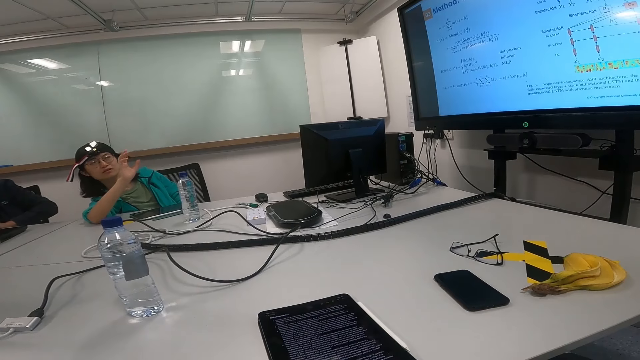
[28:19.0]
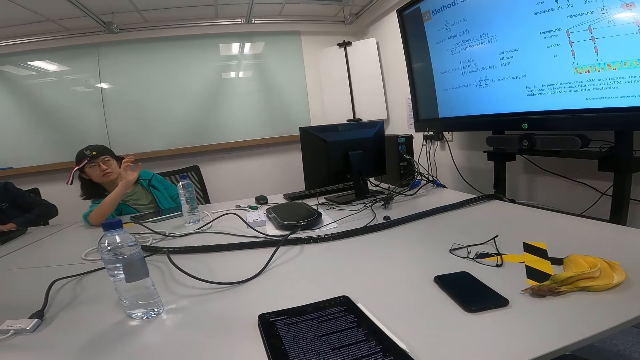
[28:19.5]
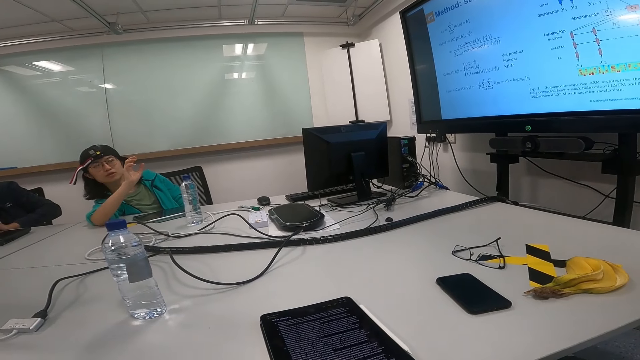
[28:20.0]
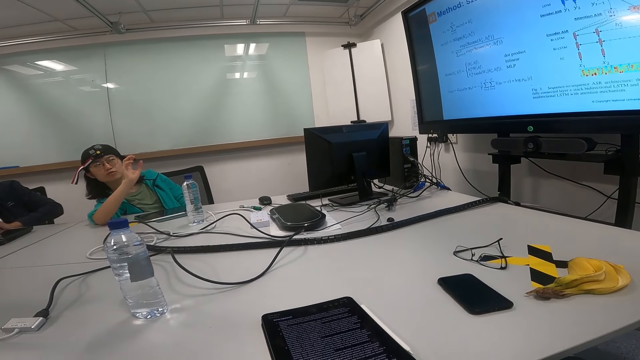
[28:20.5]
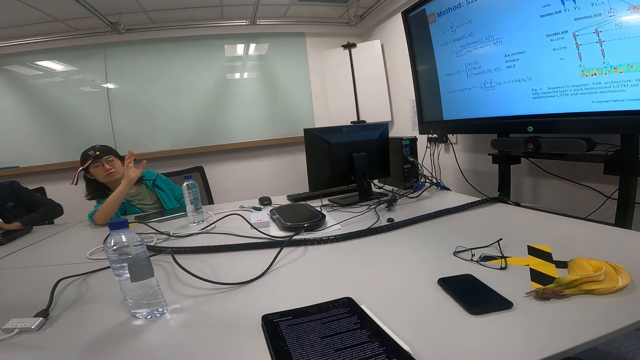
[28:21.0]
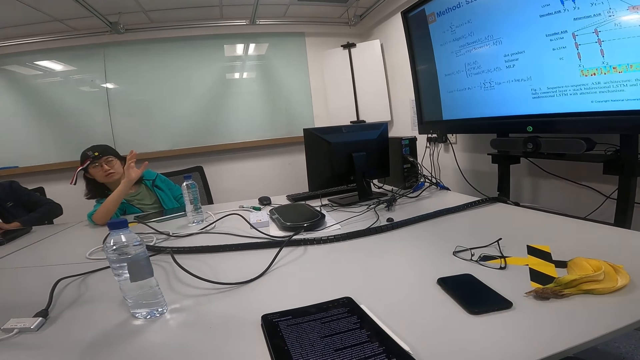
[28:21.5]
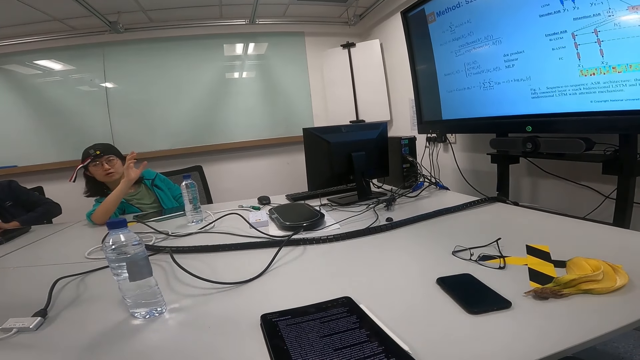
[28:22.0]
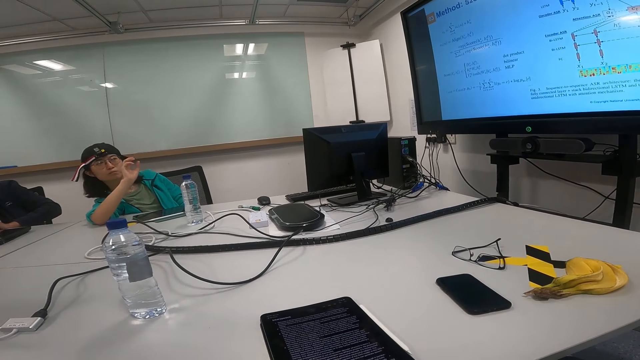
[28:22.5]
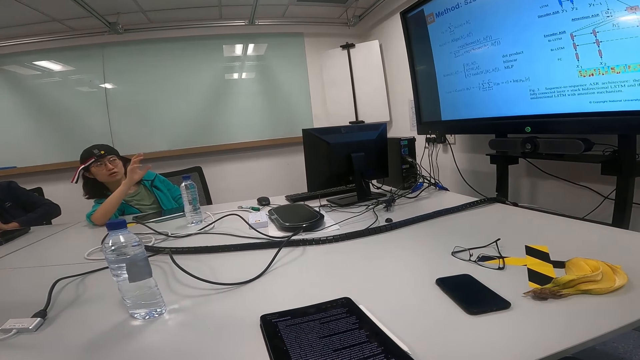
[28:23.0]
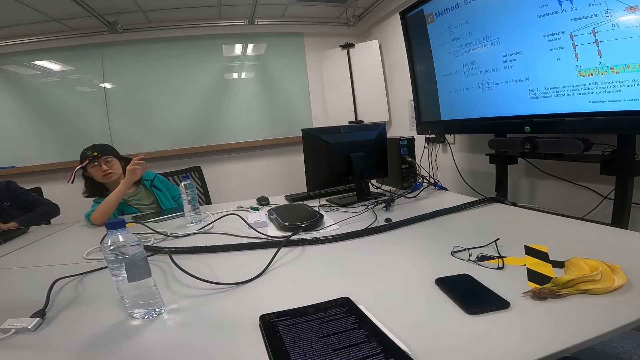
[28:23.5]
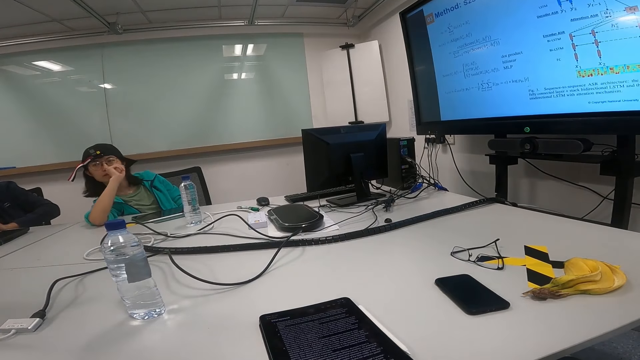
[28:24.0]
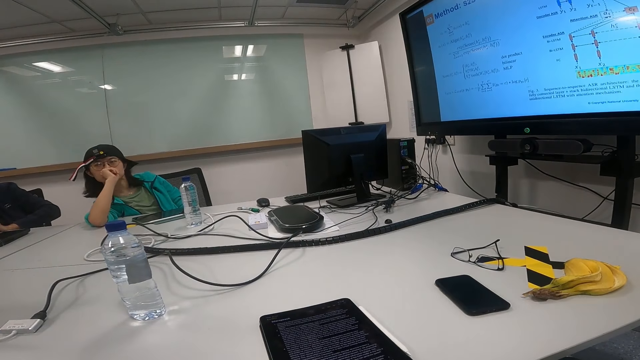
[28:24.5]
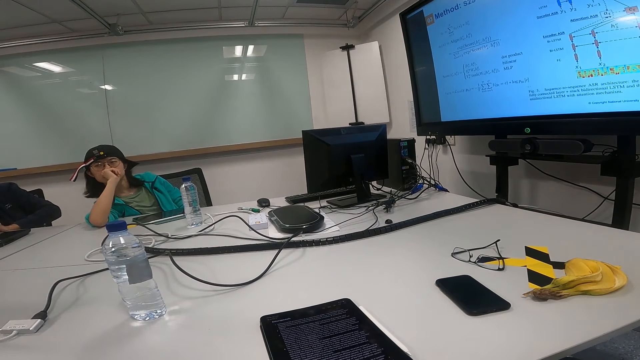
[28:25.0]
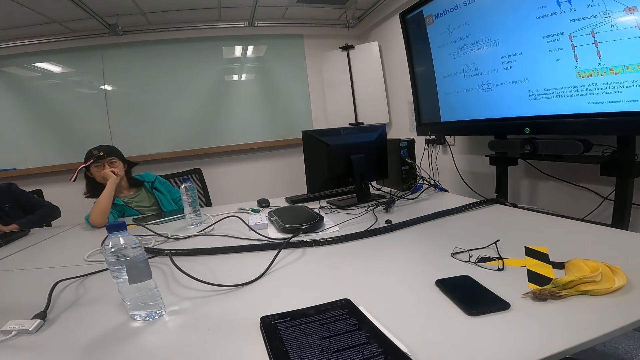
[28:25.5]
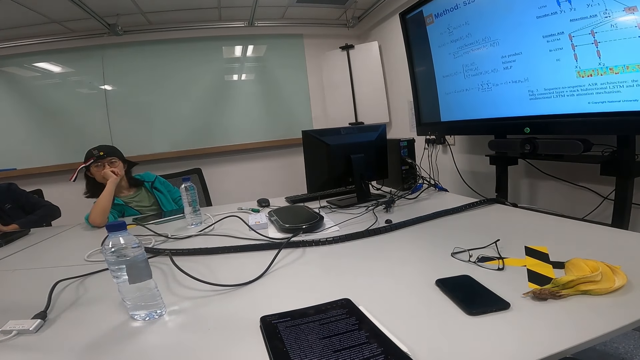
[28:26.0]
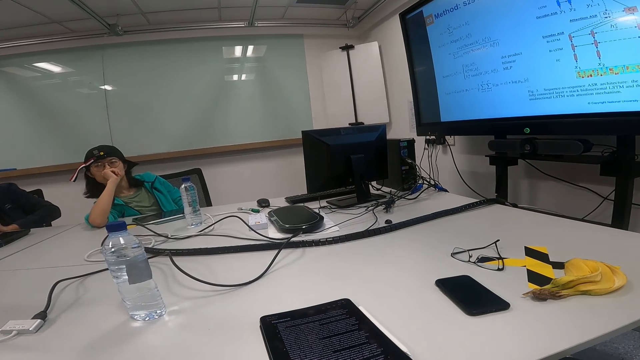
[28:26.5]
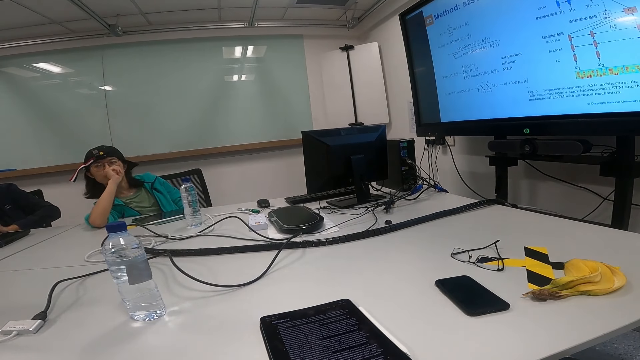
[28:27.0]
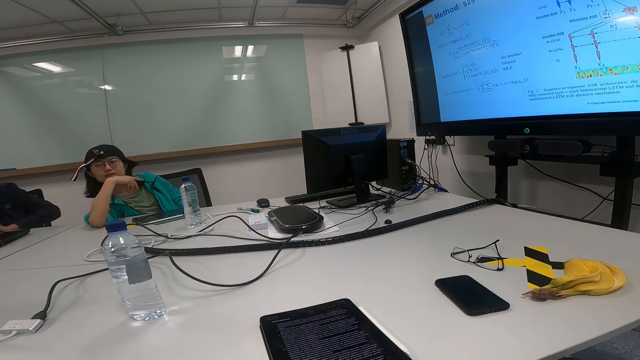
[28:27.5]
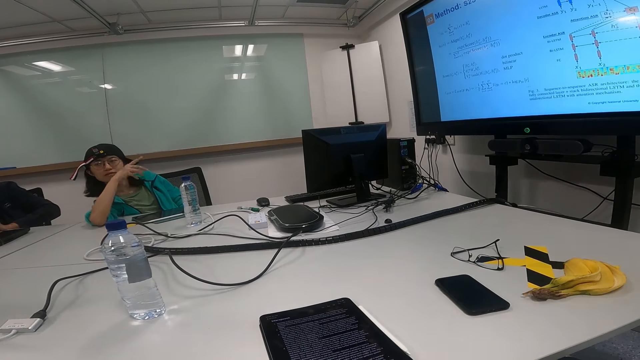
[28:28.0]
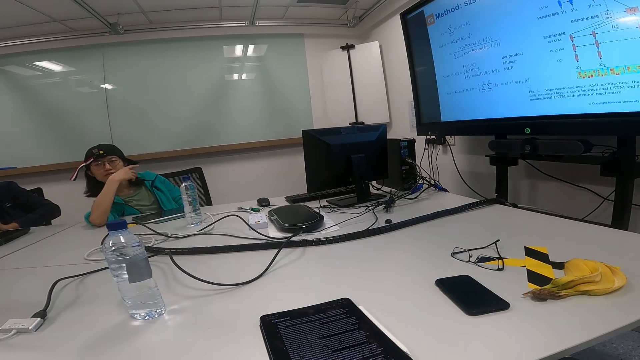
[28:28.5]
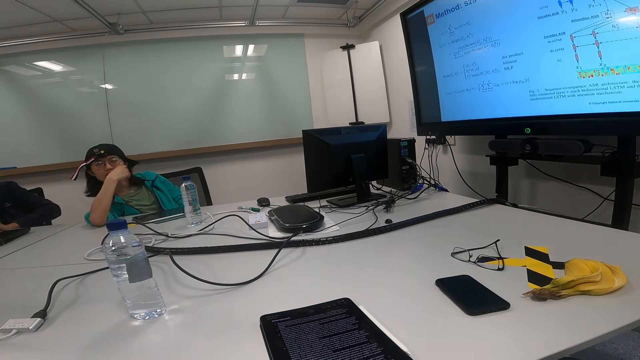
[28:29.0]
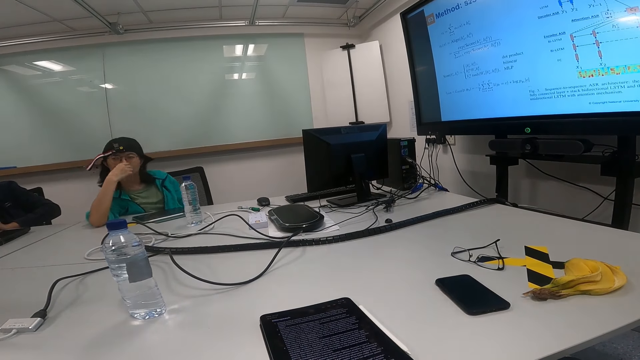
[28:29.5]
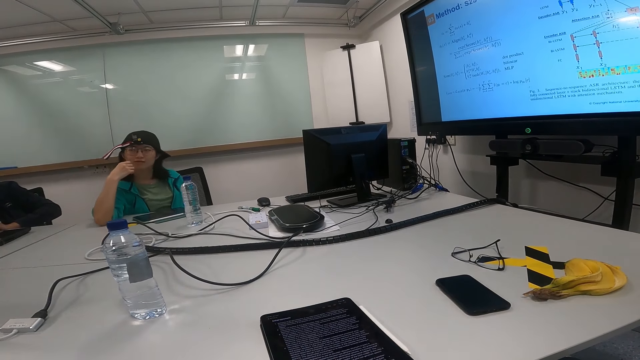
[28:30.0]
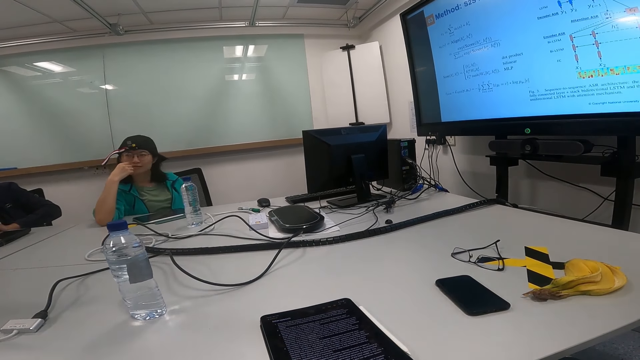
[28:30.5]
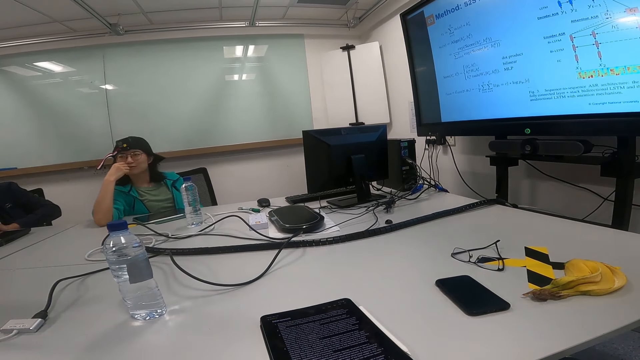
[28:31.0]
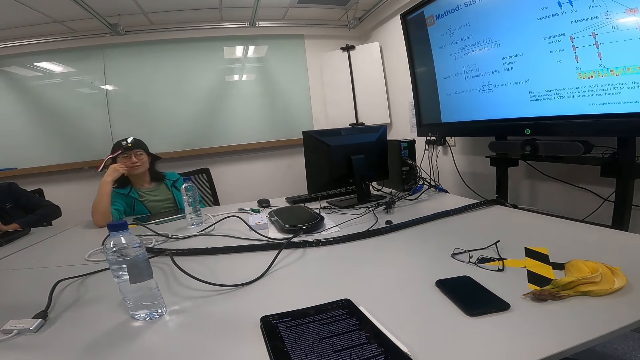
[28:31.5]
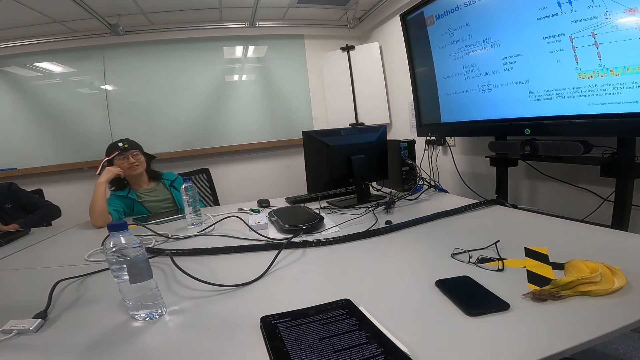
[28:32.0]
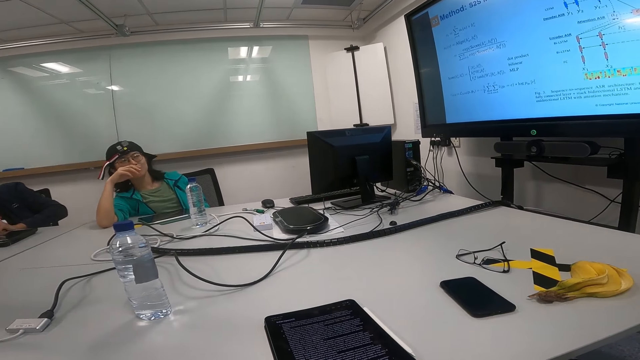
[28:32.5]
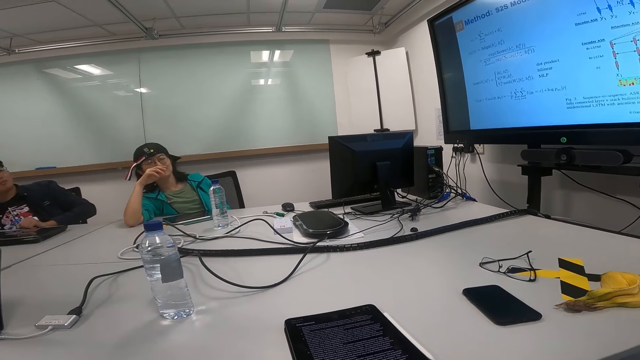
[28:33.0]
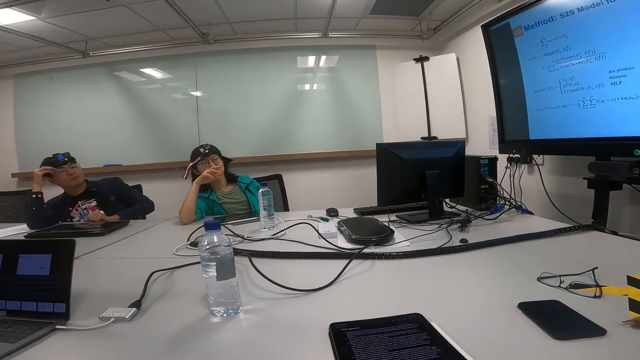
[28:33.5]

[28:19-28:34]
The woman touches her mouth, moves her hand and sits upright. The woman talks to the man and moves her hand.

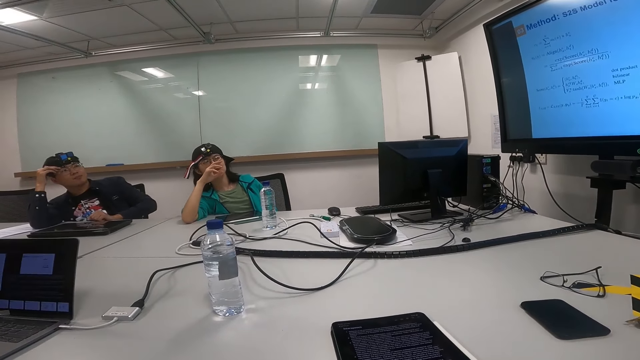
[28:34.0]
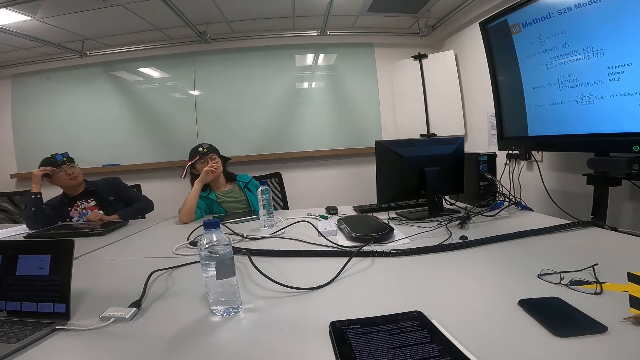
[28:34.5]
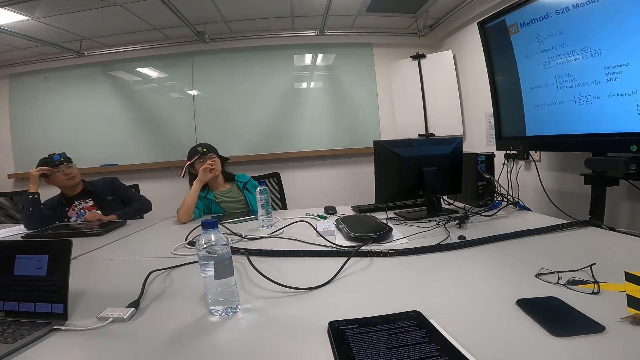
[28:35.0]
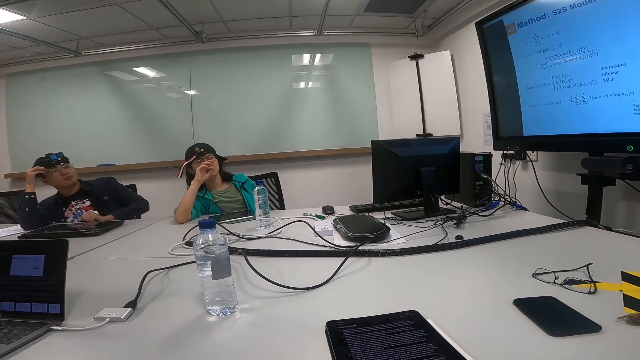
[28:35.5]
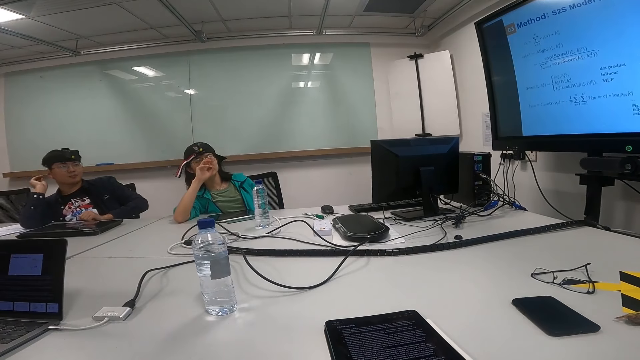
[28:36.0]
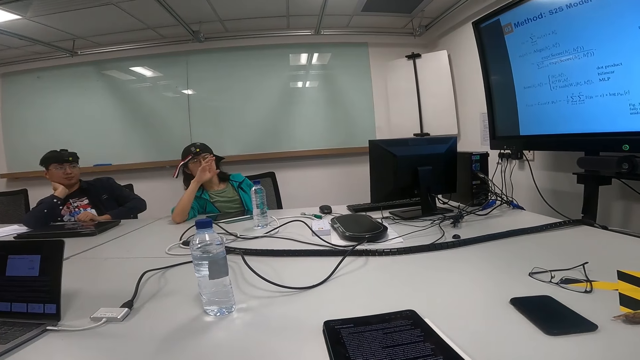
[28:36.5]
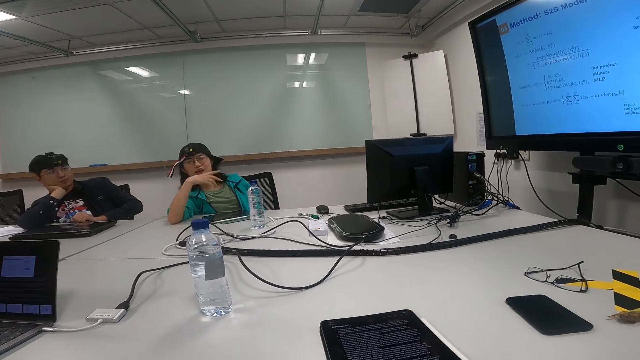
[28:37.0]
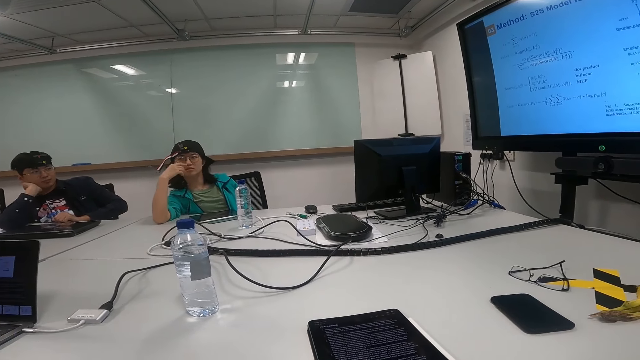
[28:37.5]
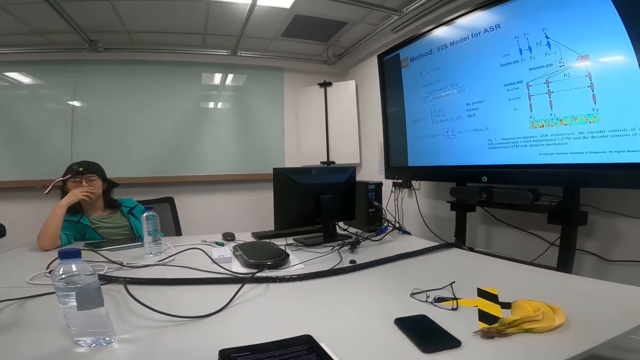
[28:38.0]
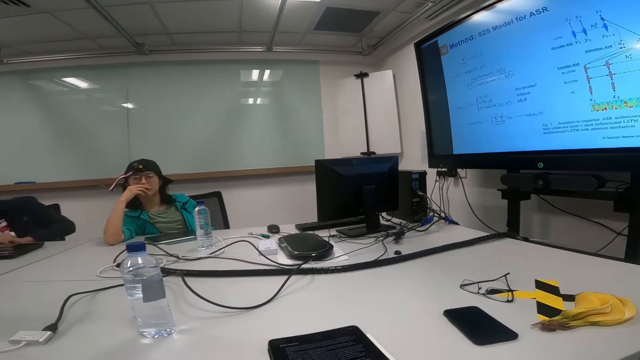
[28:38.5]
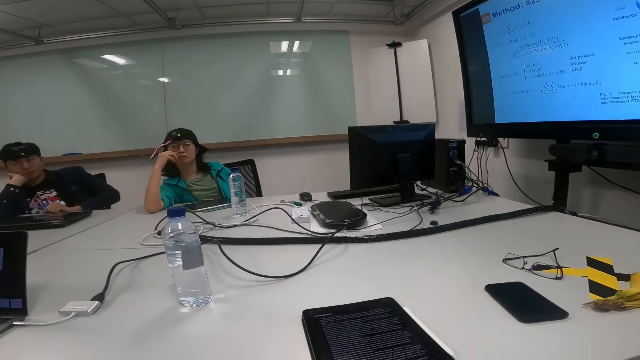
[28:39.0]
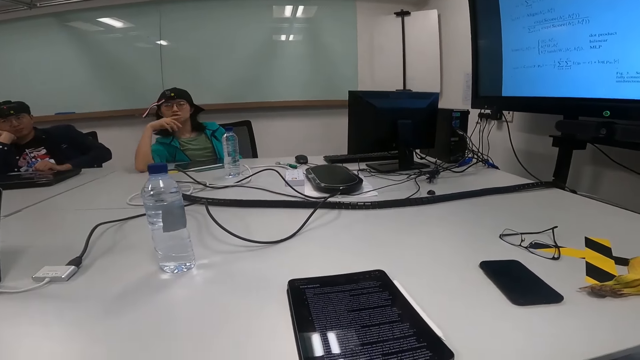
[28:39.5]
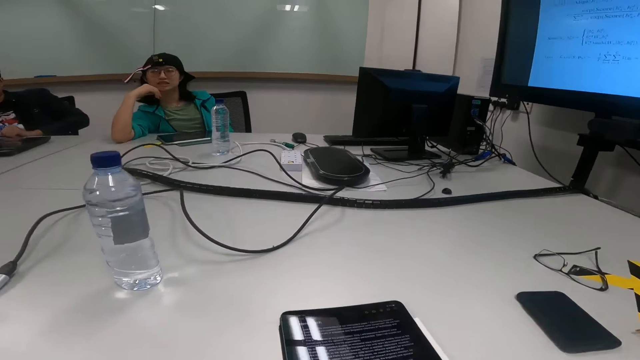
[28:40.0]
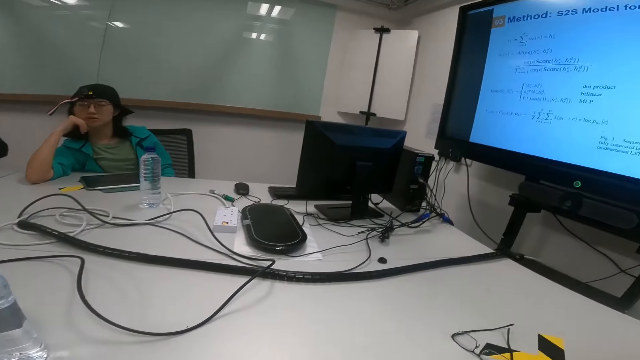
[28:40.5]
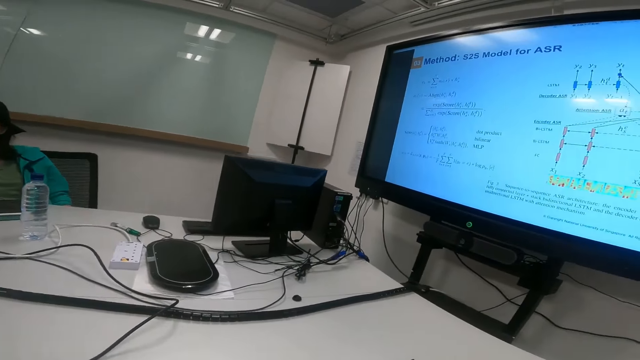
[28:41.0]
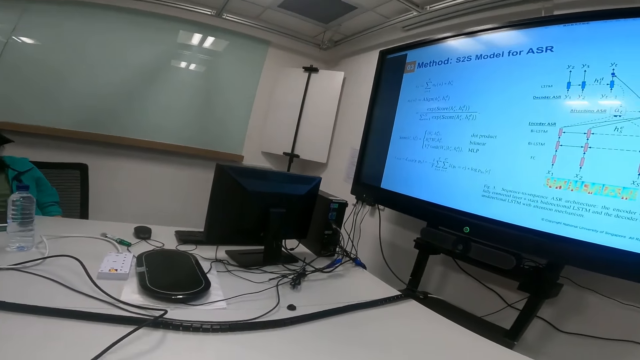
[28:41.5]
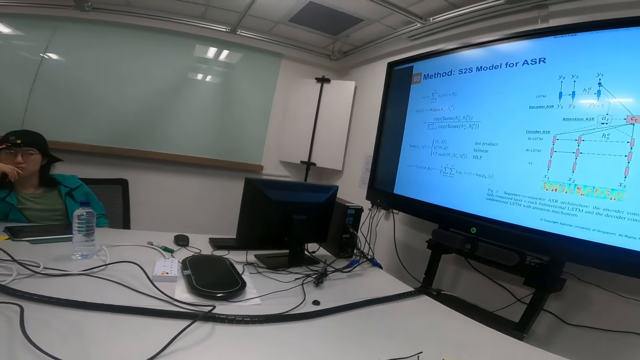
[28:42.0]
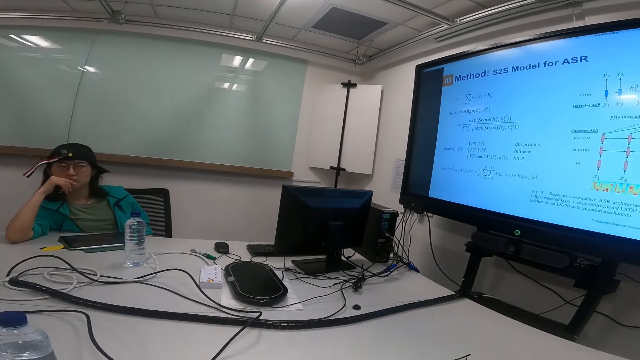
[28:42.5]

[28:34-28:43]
A man holds the neck with the hand. The woman touches her mouth and moves her hand. The camera wearer looks at the tablet. The woman touches her cheek. The camera wearer looks at the screen.
